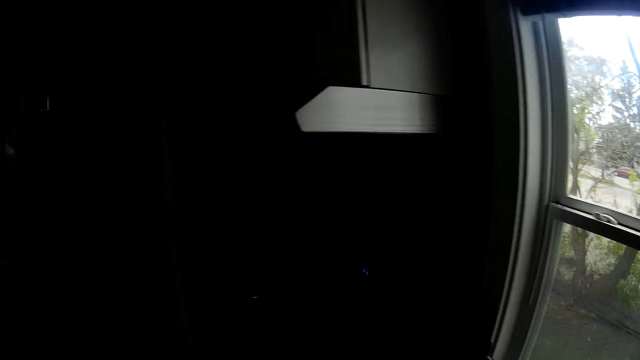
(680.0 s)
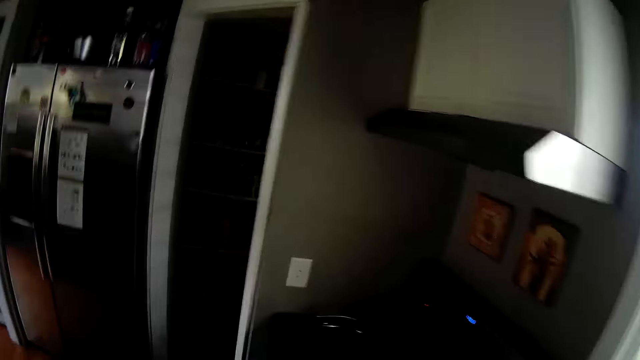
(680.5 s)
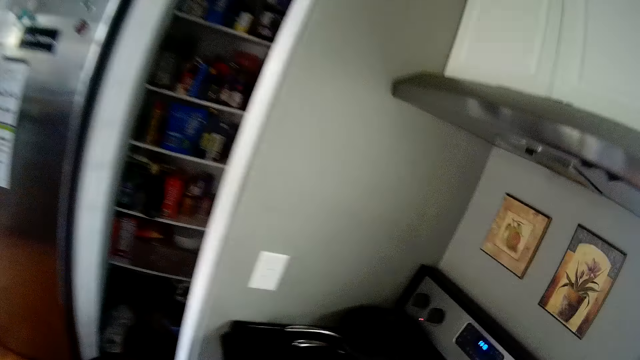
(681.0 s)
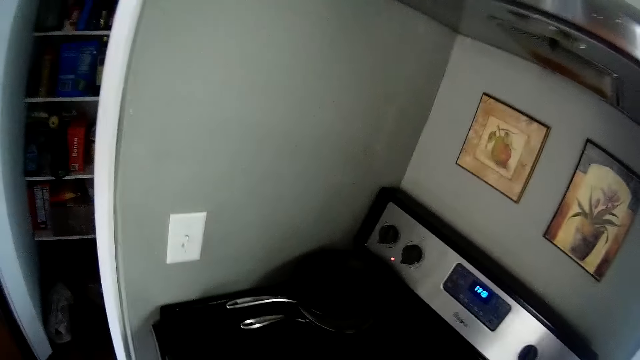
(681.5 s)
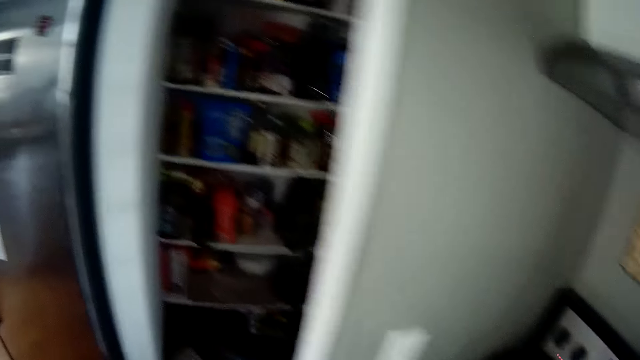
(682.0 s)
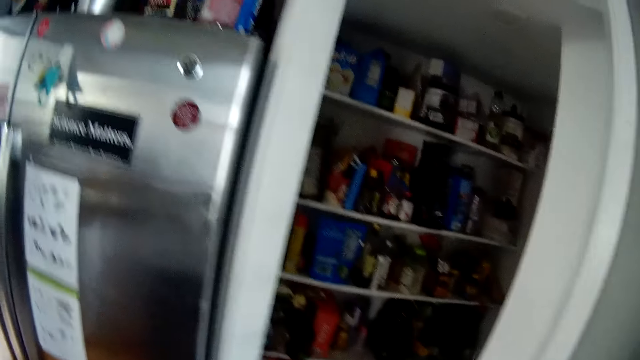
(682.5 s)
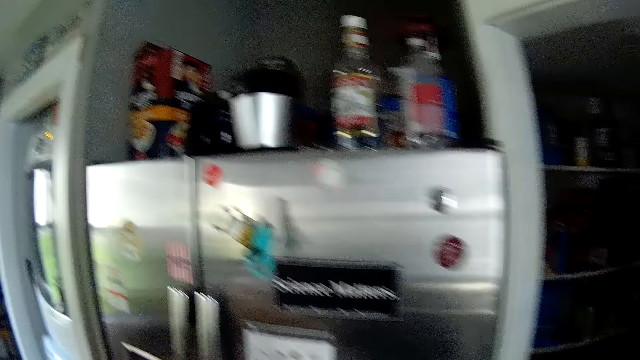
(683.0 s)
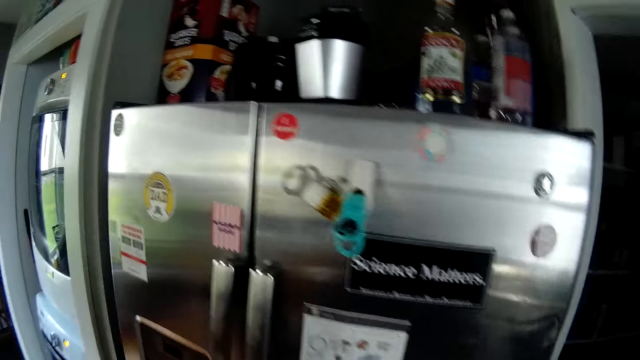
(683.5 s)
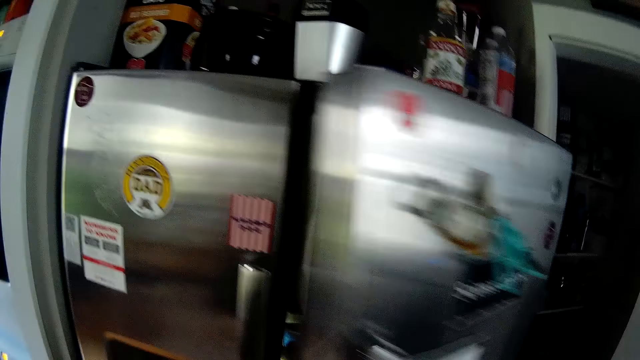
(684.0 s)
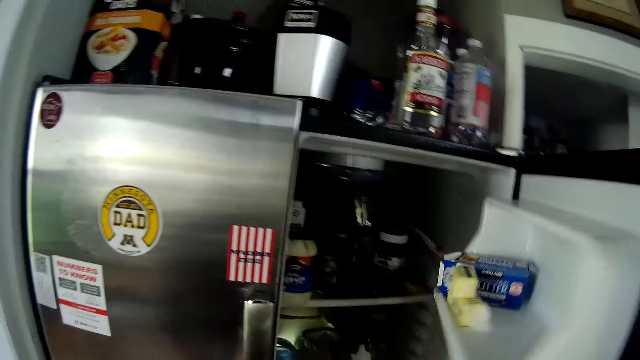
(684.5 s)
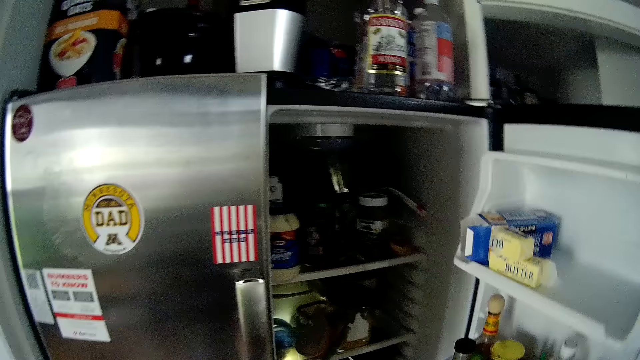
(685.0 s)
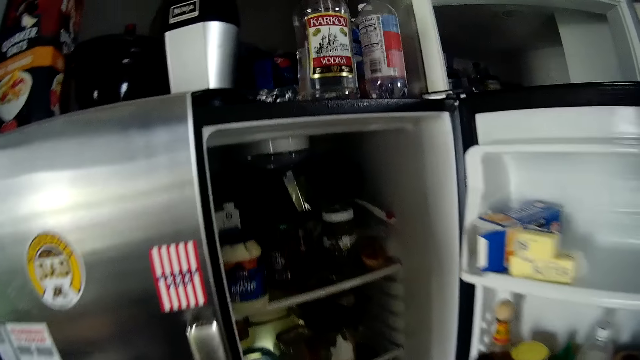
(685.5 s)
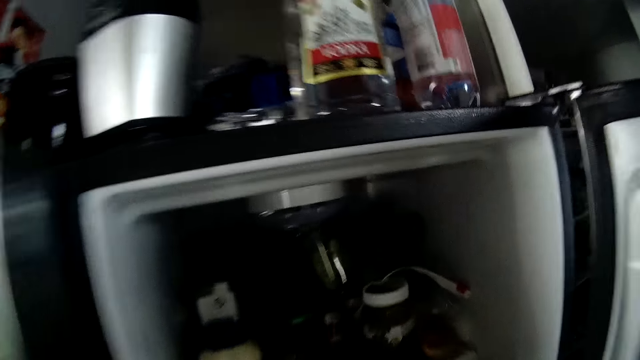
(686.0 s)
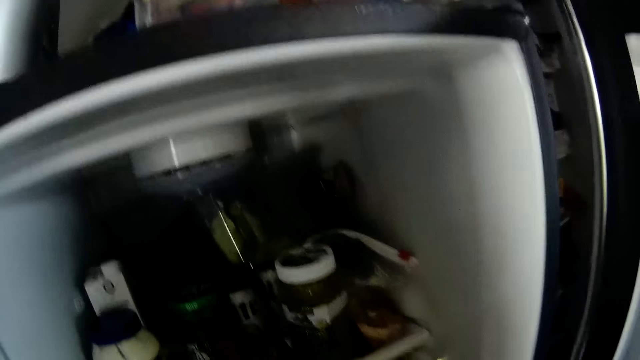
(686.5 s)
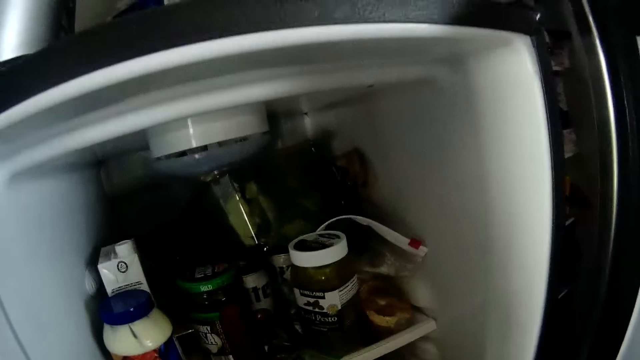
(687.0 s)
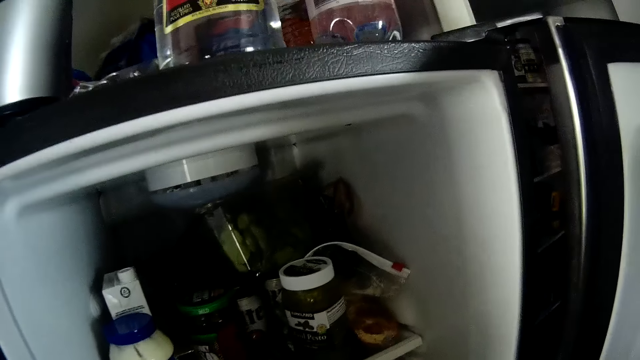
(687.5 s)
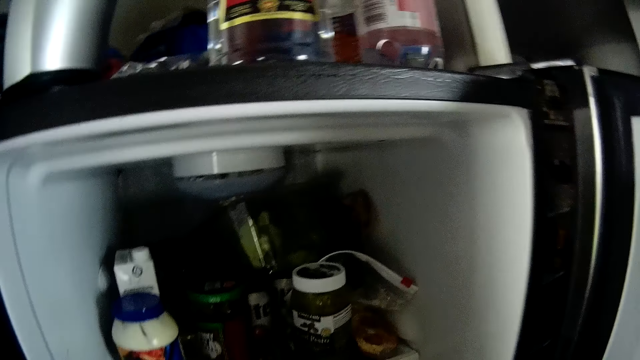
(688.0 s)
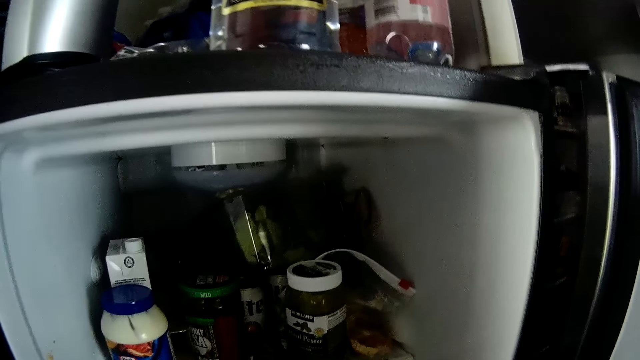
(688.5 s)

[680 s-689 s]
The camera wearer looks around the house. He walks around the house. He opens the refrigerator with his right hand. He picks up the containers from the refrigerator.

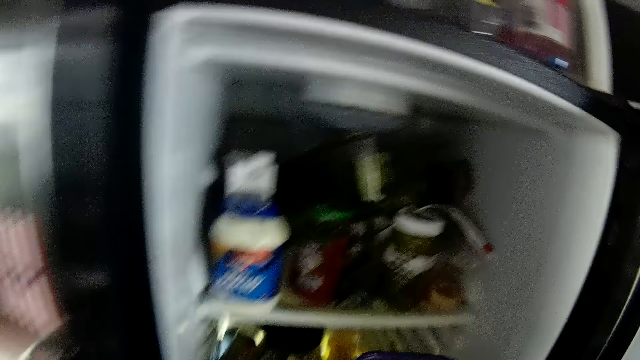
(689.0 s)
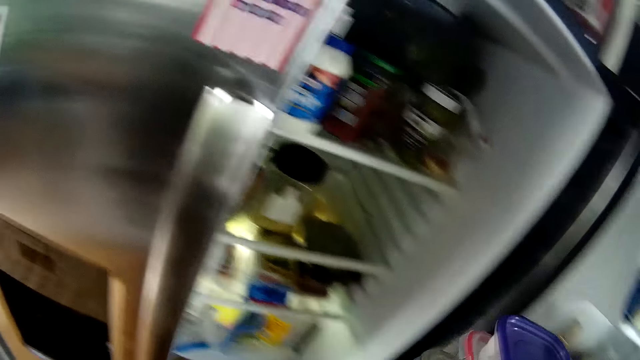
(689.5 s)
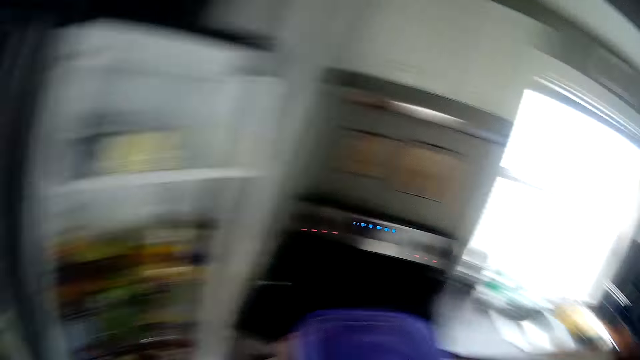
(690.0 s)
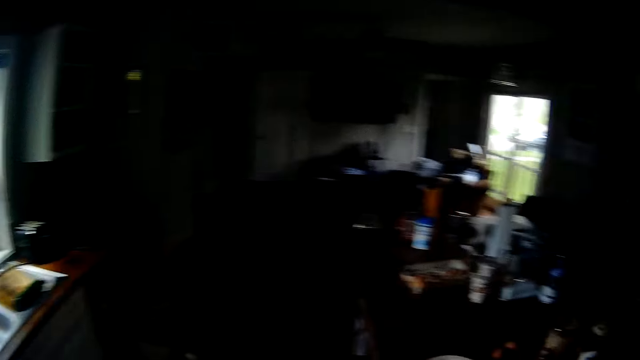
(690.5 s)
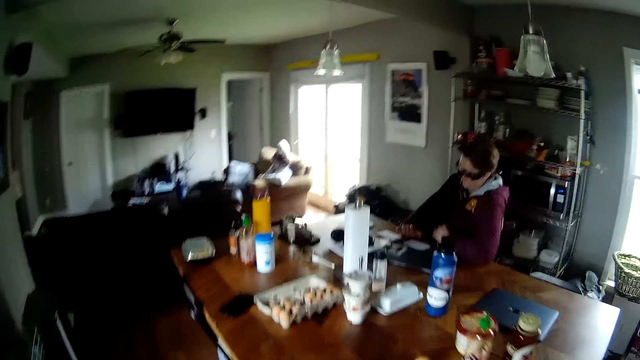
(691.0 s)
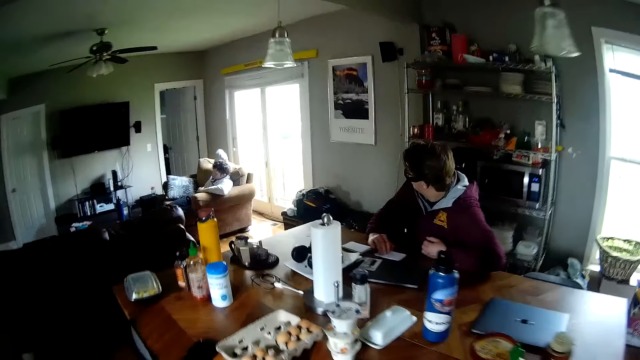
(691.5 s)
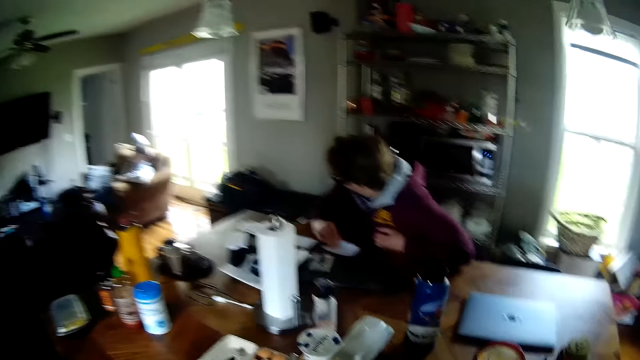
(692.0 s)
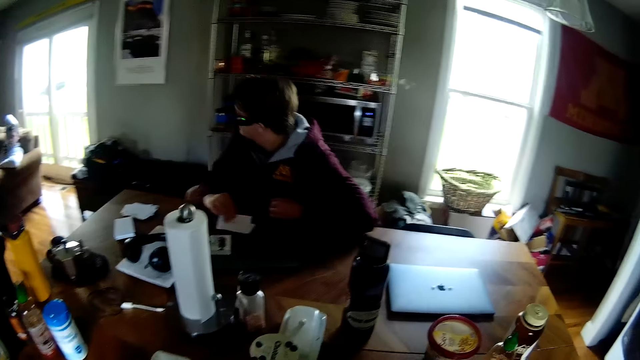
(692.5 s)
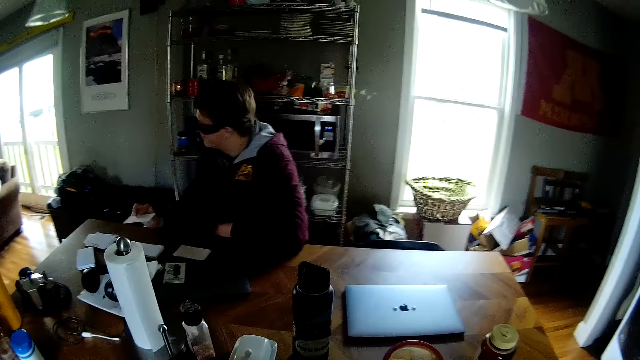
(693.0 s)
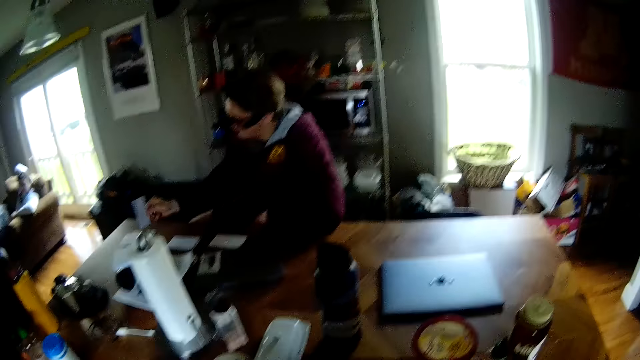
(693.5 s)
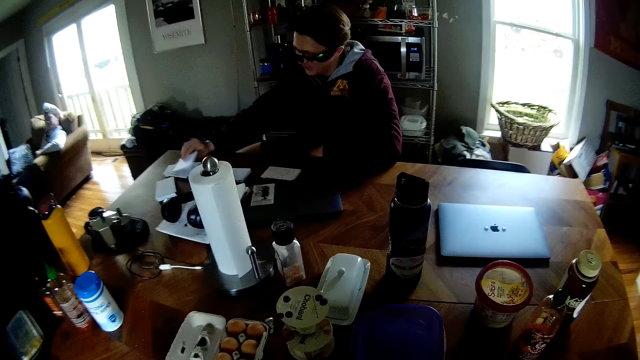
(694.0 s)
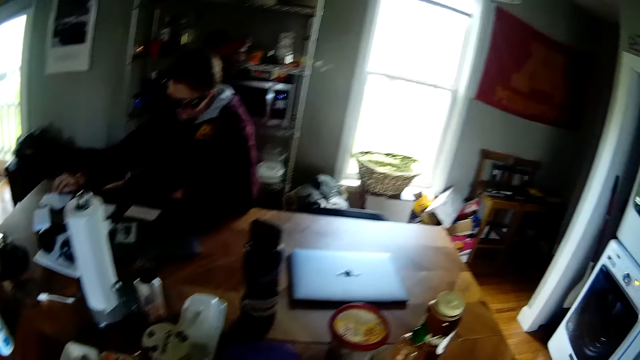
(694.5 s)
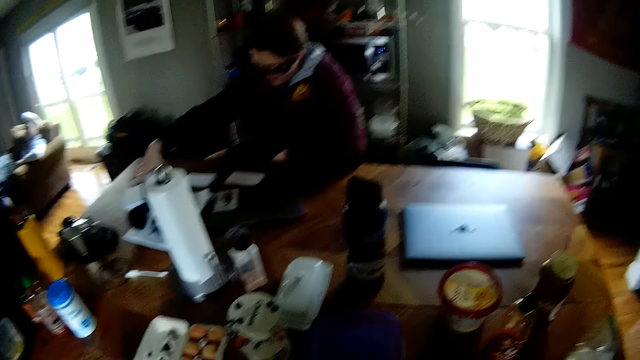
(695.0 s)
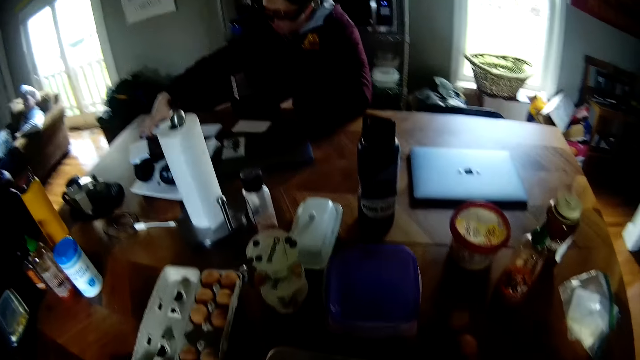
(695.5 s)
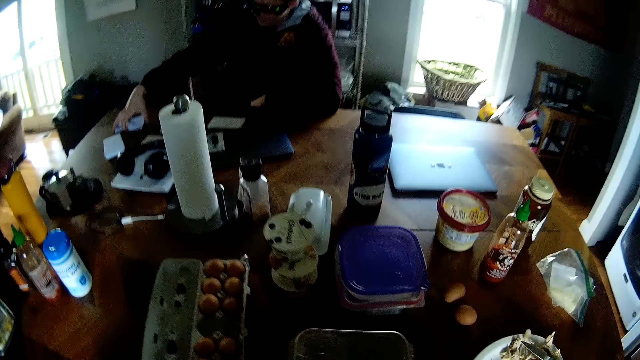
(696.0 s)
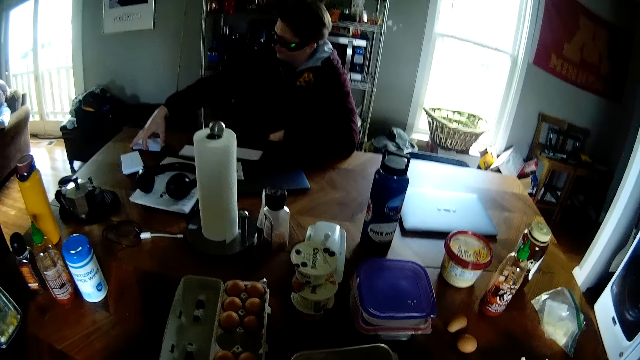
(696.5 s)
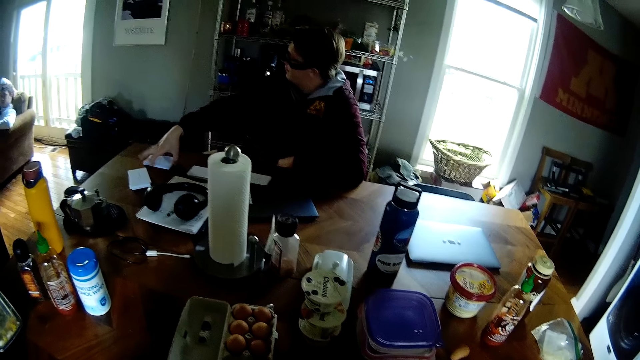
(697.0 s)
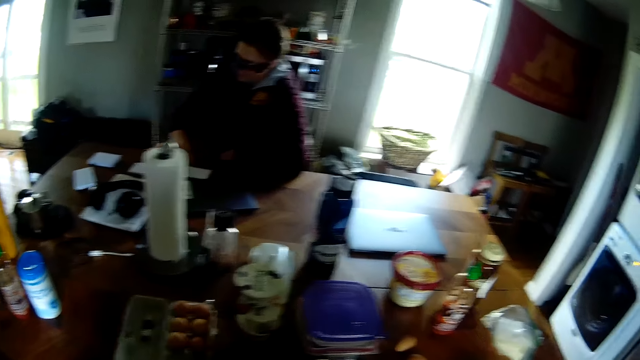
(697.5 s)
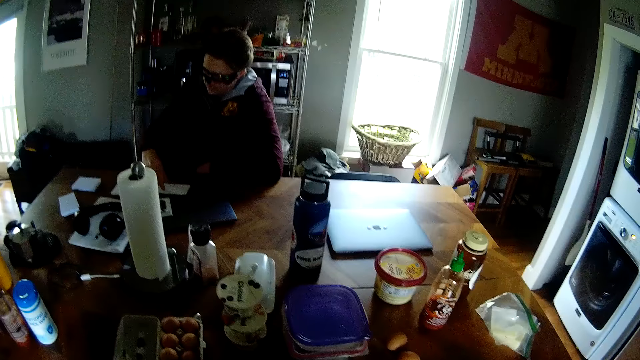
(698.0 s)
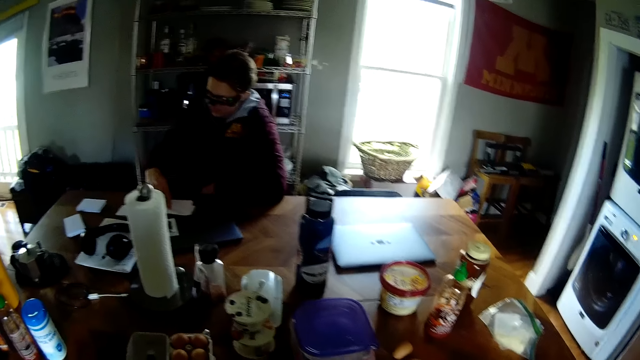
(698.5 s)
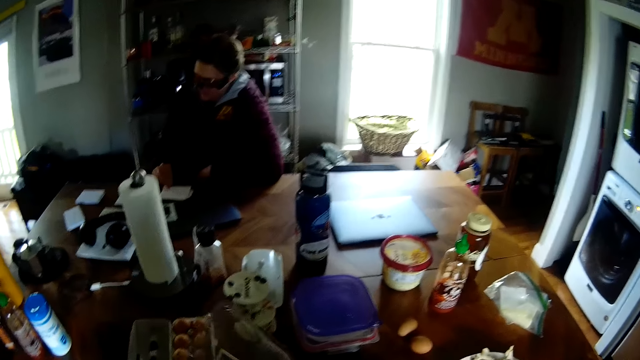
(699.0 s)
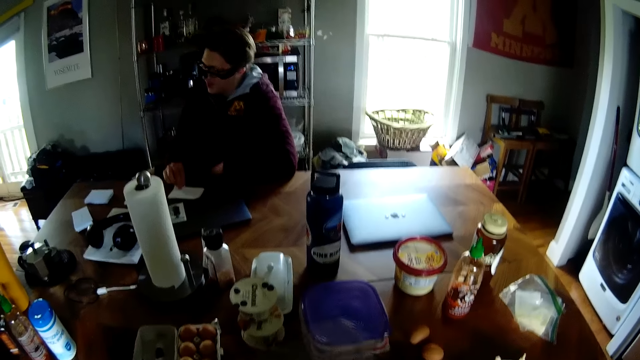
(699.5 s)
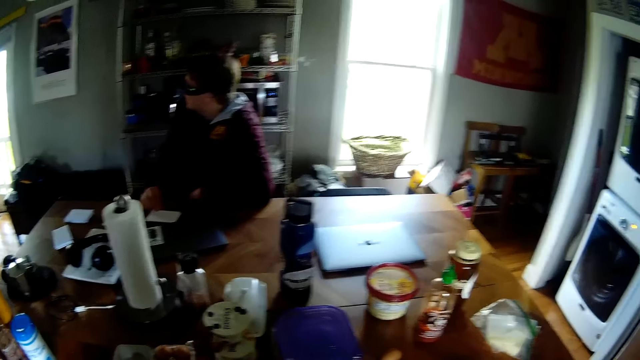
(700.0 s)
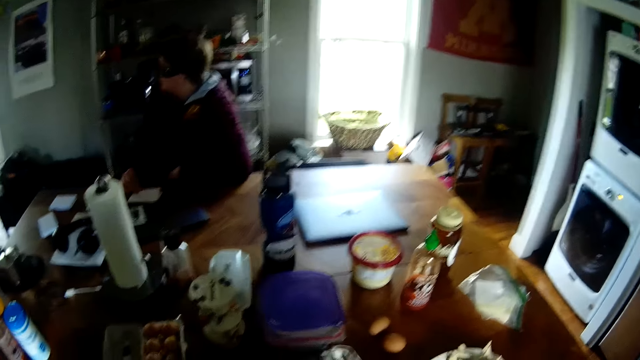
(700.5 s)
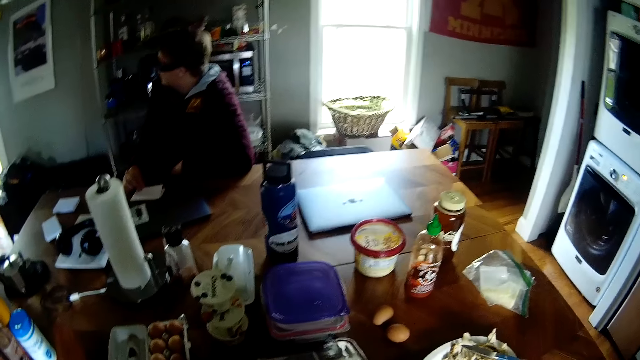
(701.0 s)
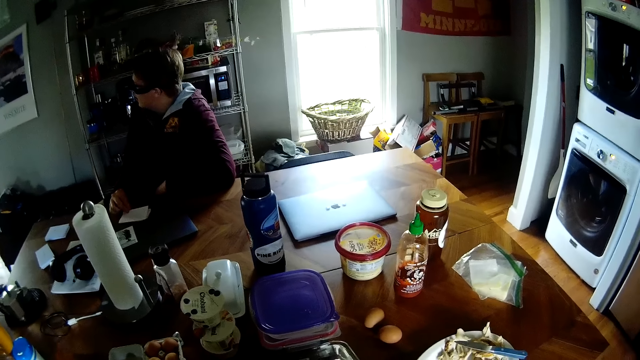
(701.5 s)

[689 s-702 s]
The camera wearer removes plastics containing food ingredients with his right hand. They look around the house. They walk around the house. A man carries a card on the table with his right hand. The camera wearer puts the containers on the table. They stare at the containers on the table. They open one of the plastics containing vegetables with her right hand. A person touches the pieces of paper on the table. The person talks to a man.
